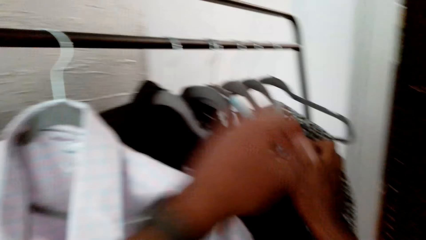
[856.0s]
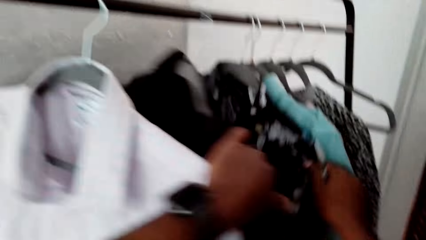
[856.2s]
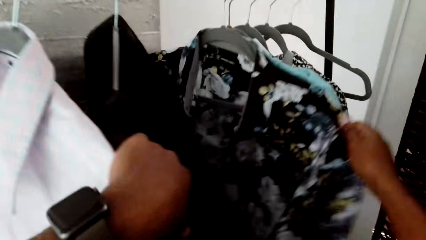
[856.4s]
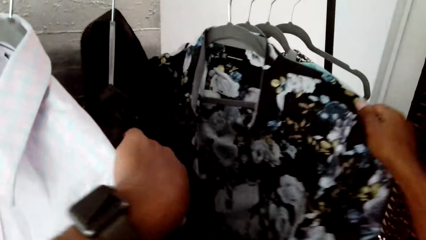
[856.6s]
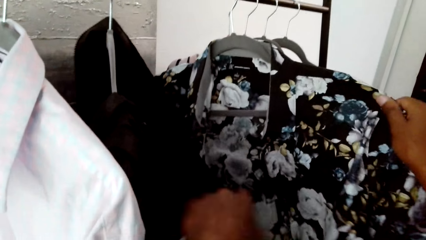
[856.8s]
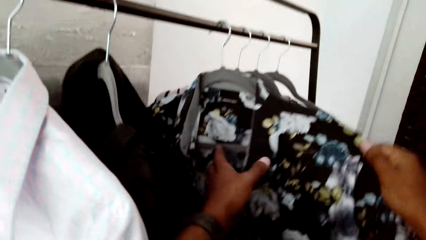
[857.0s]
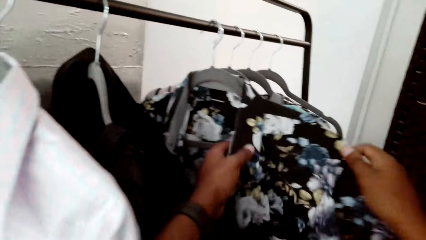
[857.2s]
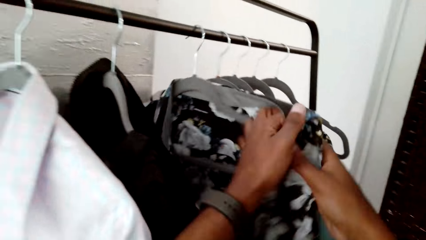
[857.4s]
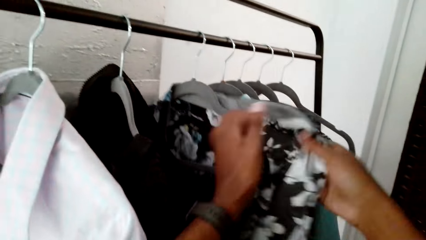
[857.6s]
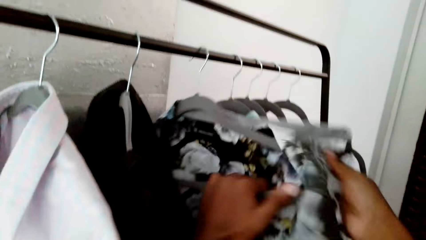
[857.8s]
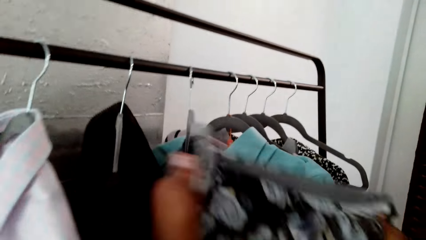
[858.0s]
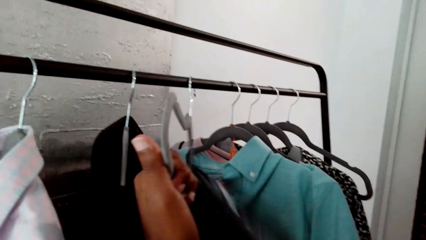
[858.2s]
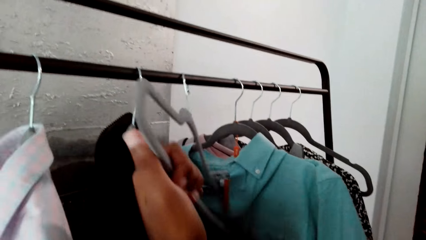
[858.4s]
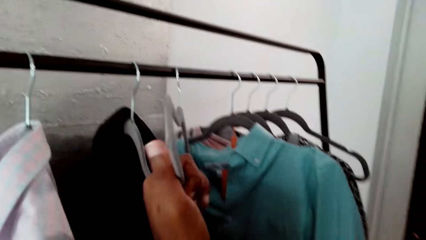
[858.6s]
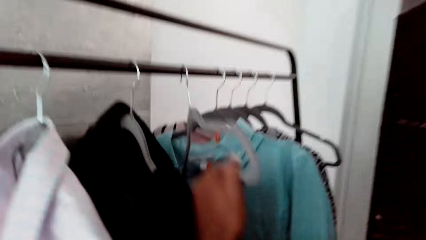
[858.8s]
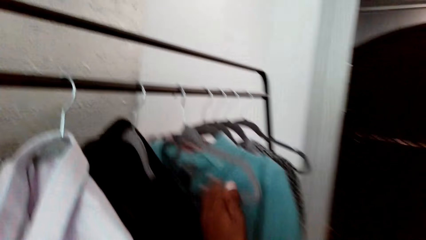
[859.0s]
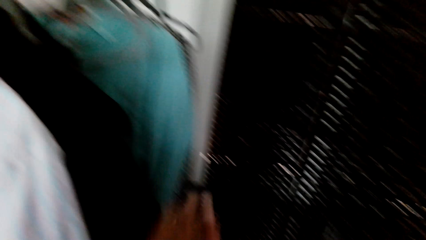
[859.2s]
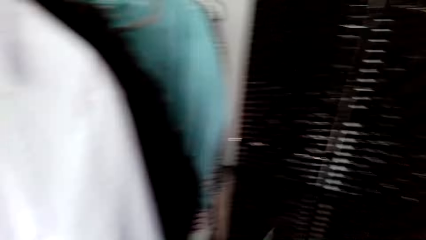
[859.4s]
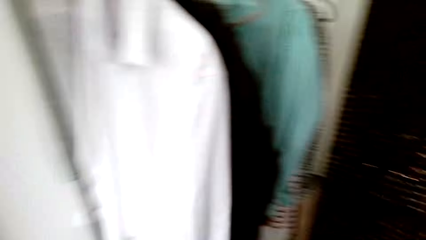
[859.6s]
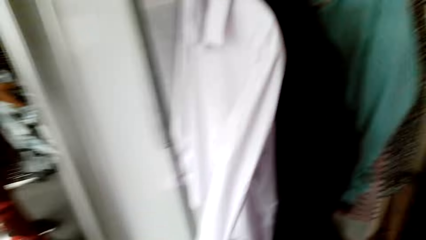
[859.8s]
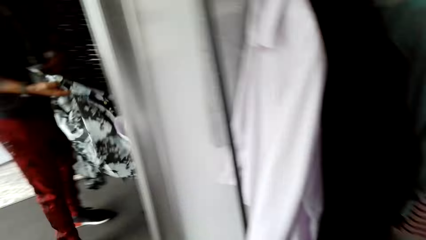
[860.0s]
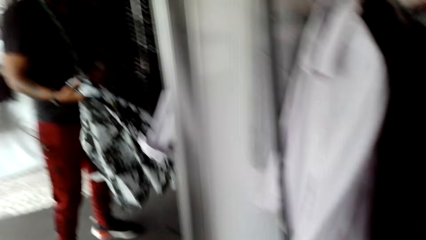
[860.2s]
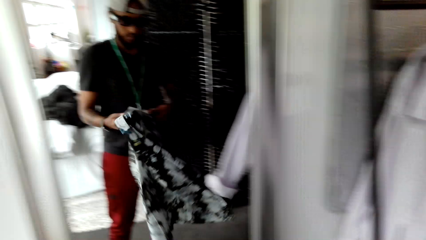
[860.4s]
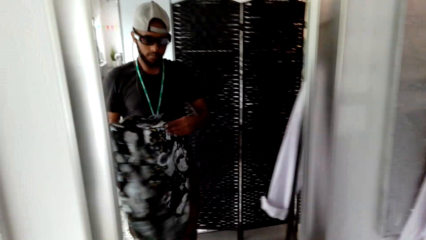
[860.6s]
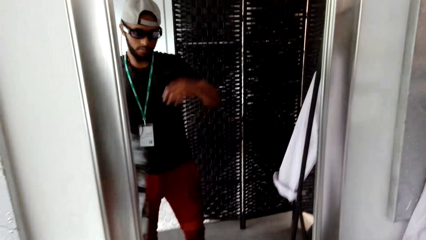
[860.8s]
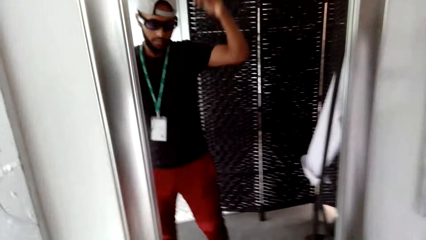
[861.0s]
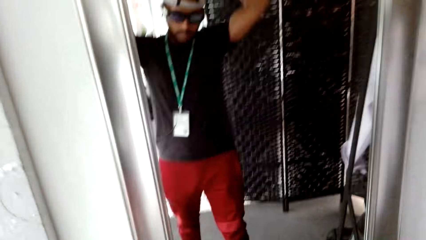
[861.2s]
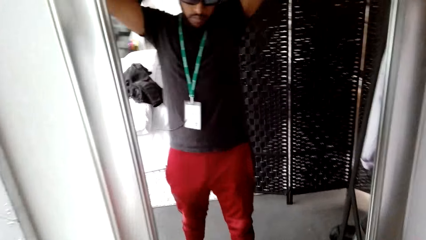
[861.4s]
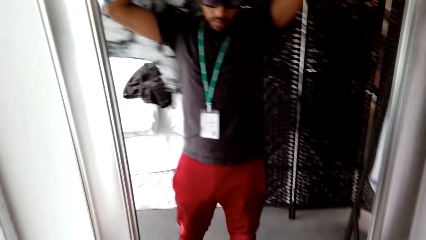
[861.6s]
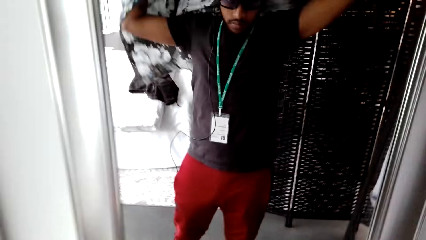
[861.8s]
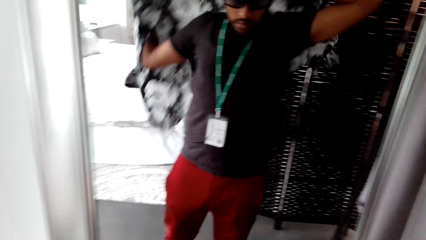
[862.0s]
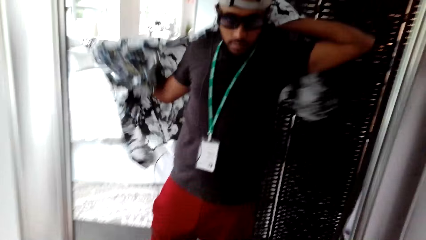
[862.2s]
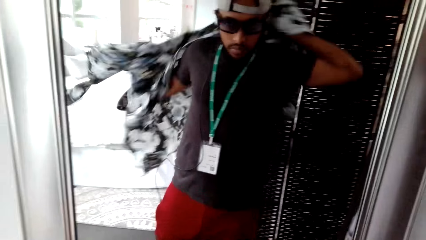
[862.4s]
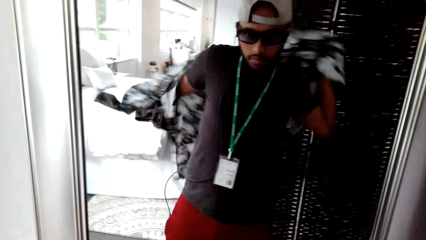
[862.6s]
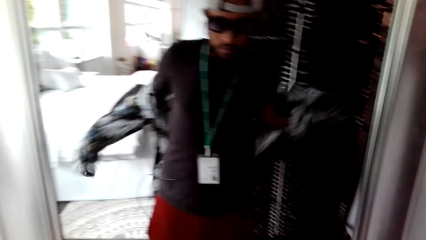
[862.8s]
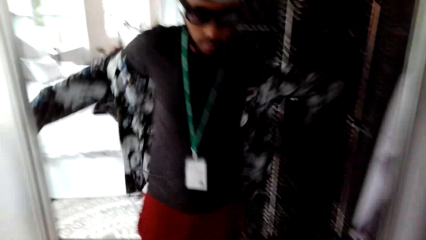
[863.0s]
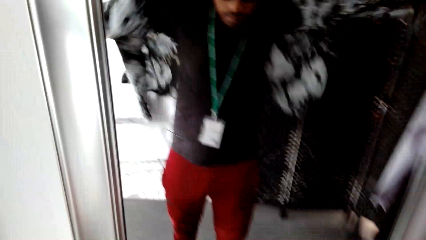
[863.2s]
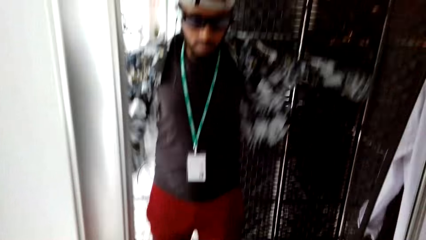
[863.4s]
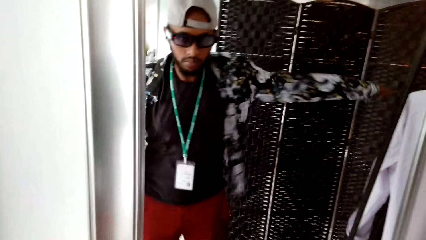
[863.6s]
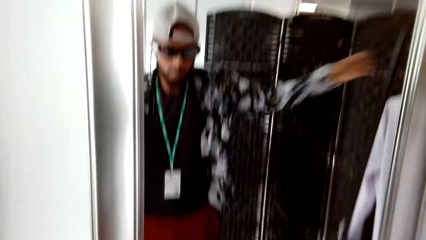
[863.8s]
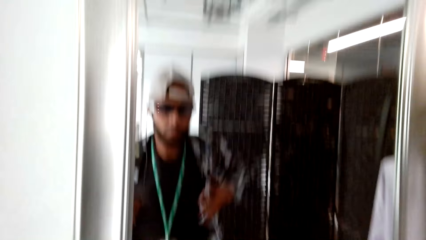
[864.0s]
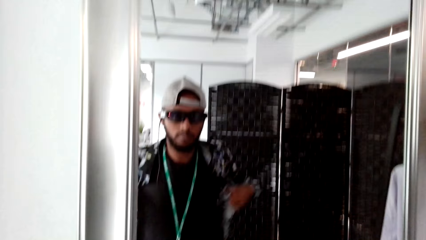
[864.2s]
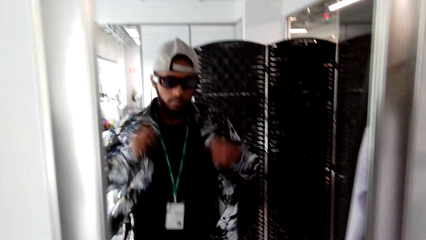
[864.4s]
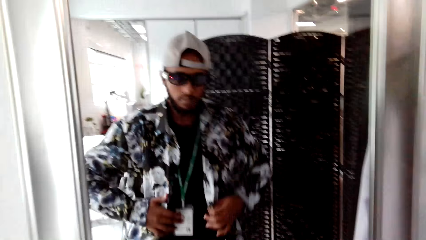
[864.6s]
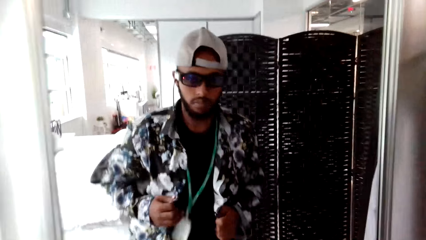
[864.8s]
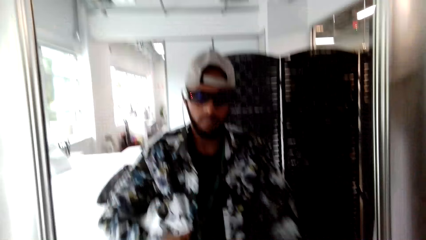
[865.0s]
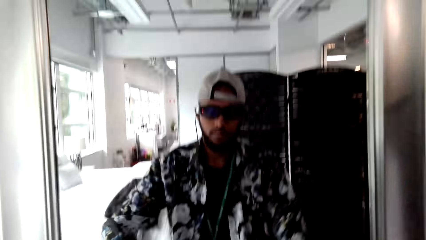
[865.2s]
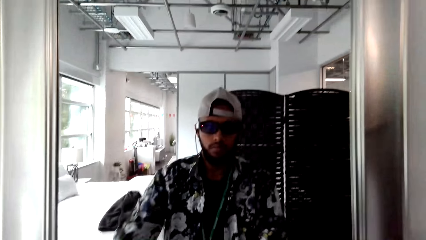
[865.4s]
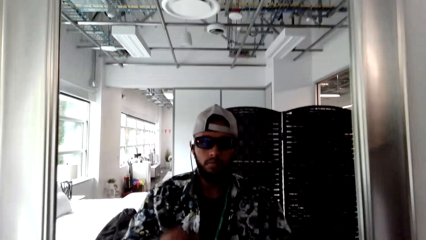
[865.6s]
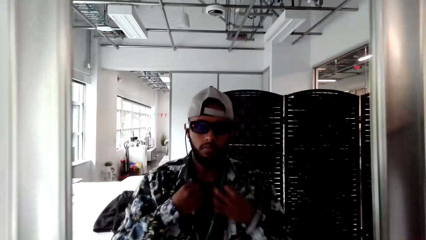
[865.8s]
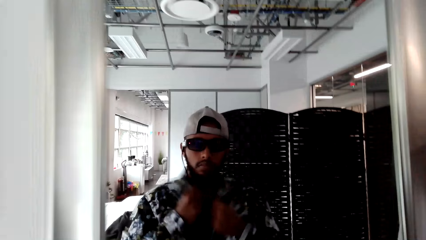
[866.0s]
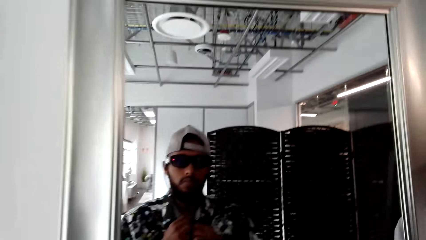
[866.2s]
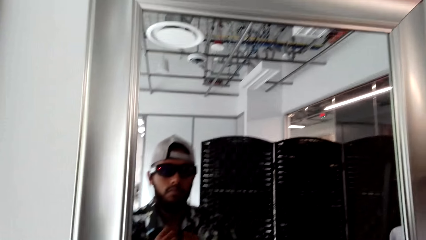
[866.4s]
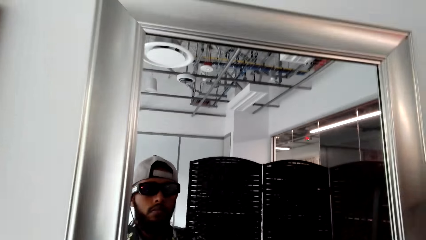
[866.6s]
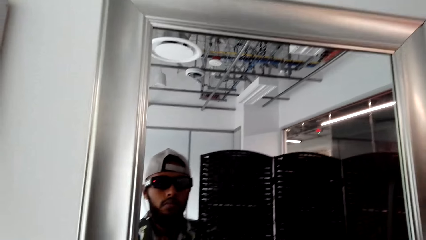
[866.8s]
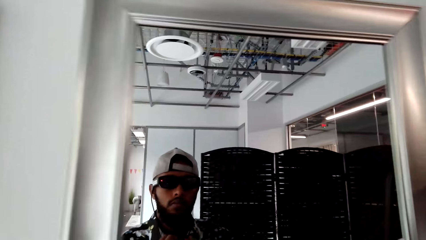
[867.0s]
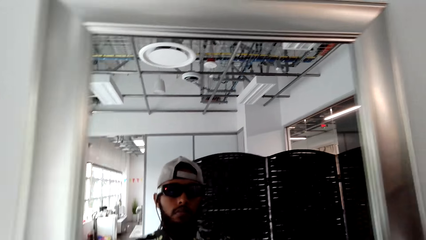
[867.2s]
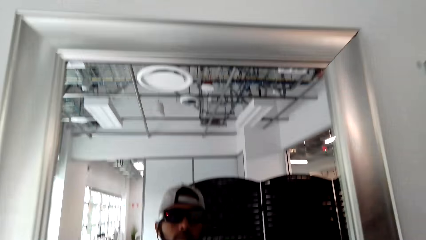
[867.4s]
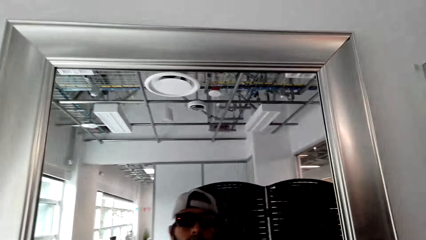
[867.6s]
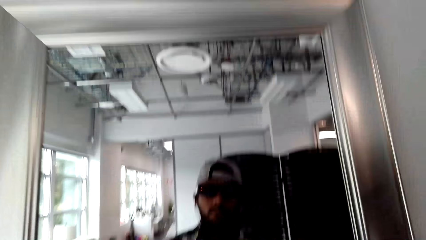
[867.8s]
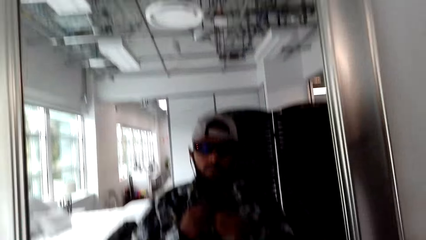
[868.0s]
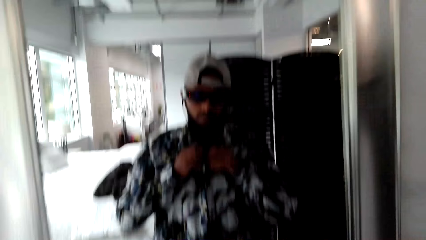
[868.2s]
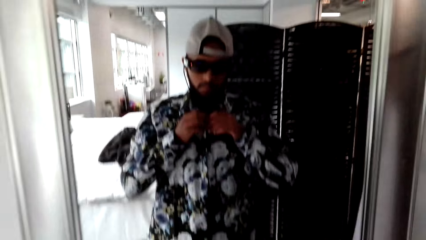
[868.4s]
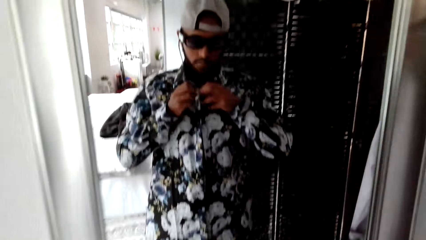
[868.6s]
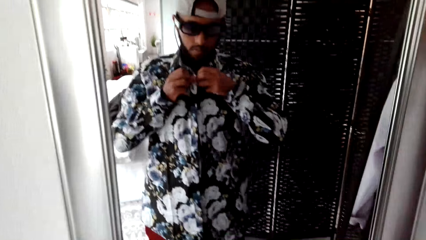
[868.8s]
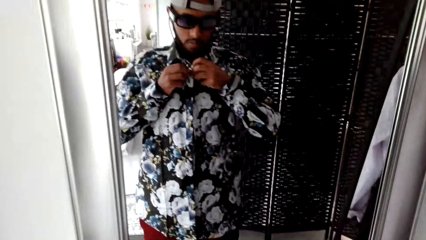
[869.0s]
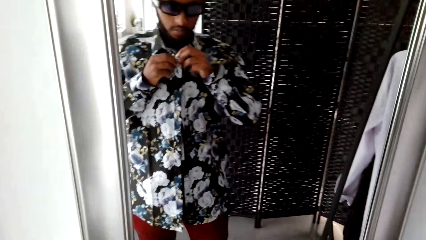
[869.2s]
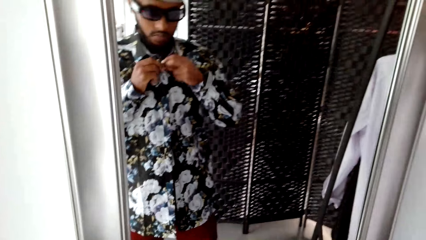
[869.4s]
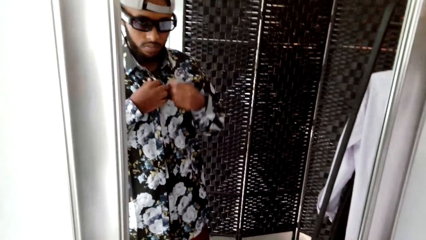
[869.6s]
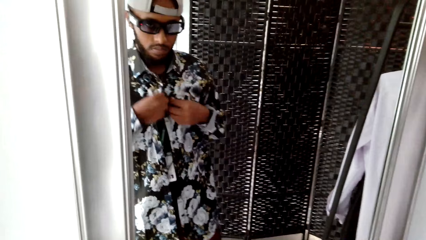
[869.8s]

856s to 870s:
The camera wearer inspects a shirt. They remove the shirt from the hanger. They stare at the shirt. They wear the shirt. They button up the shirt.

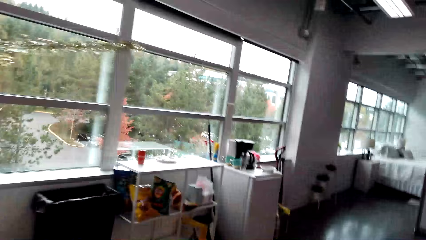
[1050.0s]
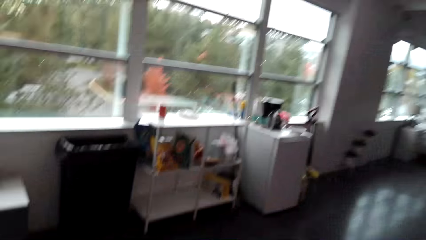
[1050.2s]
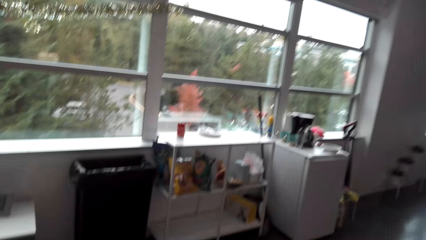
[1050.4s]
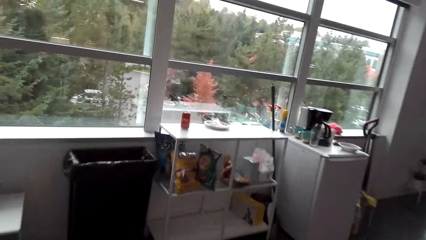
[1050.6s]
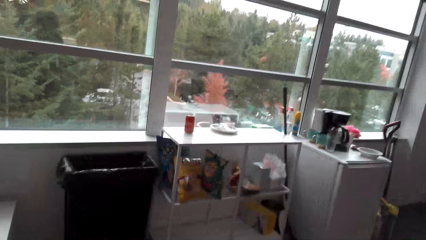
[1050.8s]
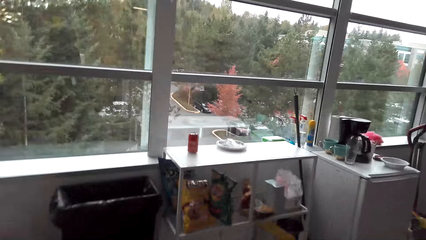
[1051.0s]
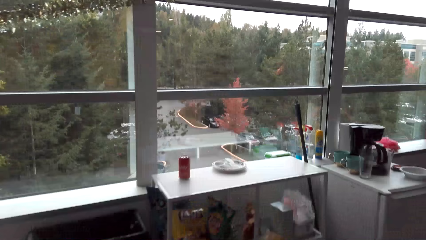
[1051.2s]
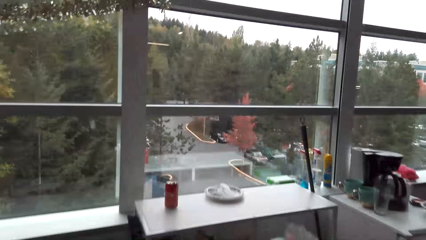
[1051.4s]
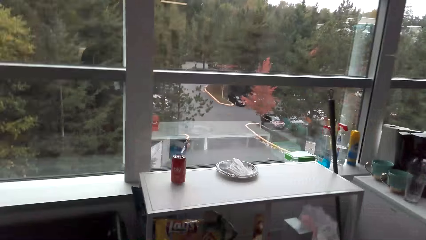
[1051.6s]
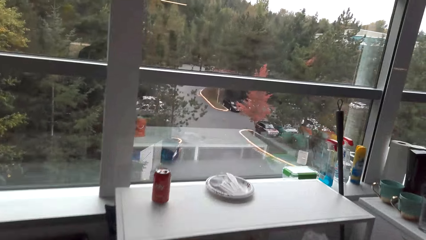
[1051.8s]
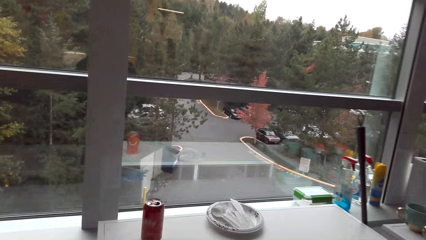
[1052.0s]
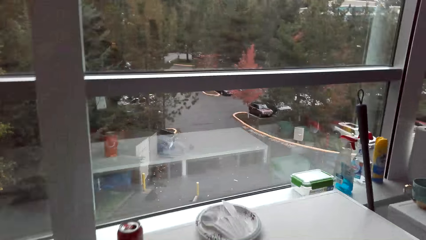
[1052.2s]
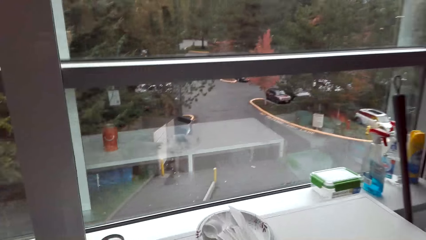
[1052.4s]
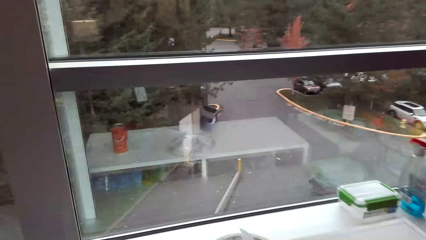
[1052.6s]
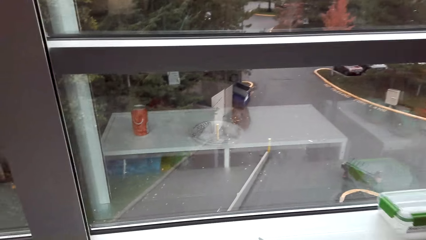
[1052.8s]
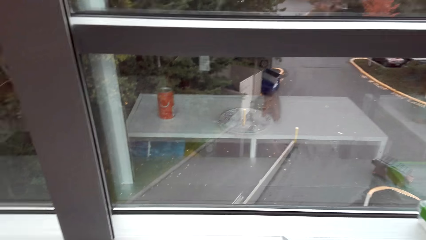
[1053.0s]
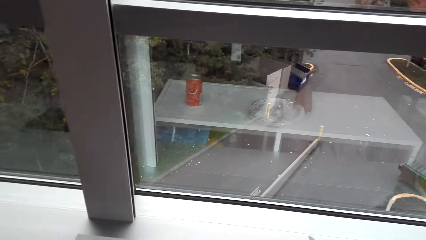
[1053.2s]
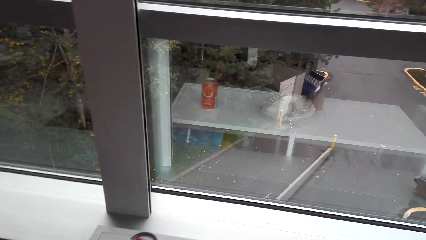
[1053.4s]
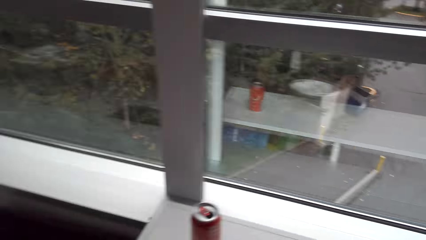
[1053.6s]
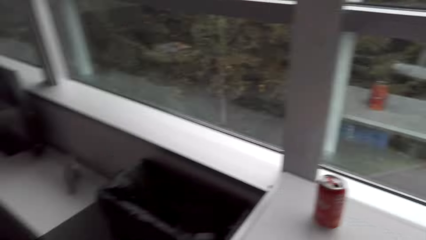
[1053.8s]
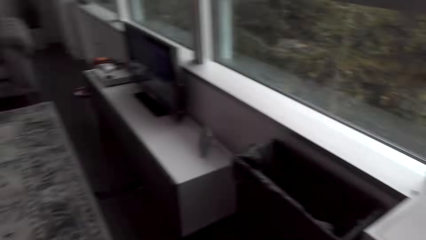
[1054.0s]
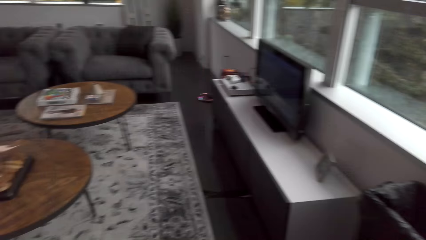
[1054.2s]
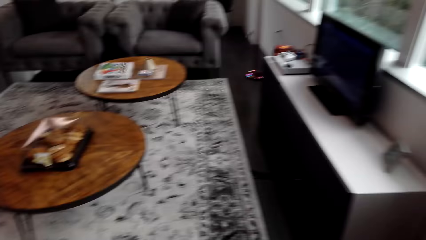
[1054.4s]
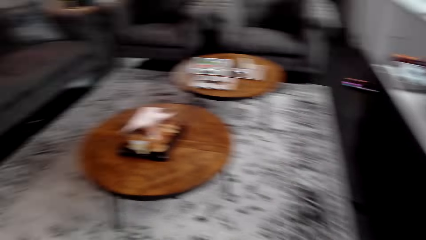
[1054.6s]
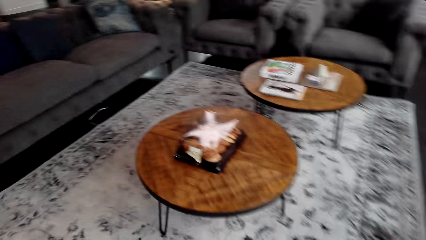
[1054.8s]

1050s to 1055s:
The camera wearer walks around the apartment. They pick plates from the shelf. They walk around the apartment.
